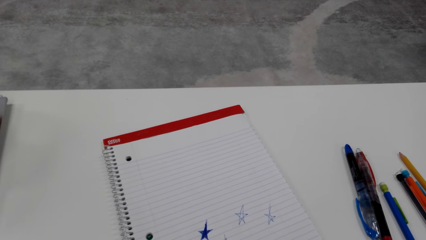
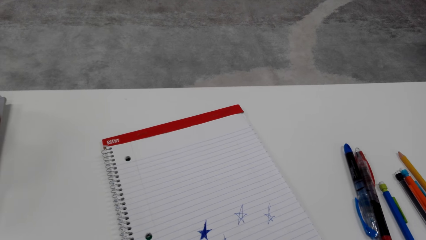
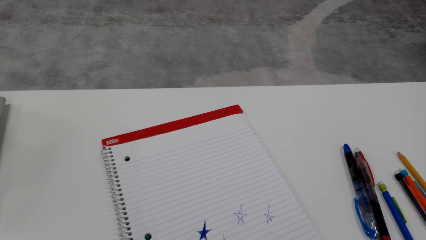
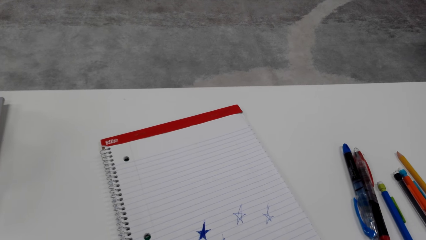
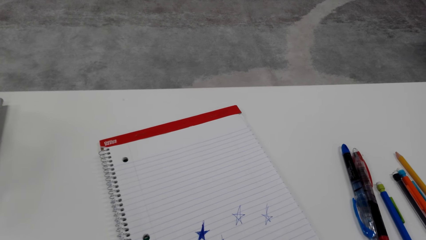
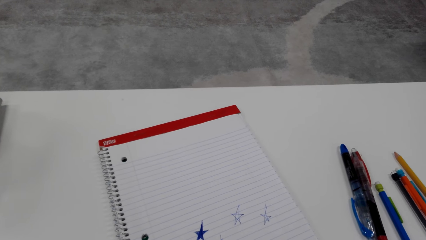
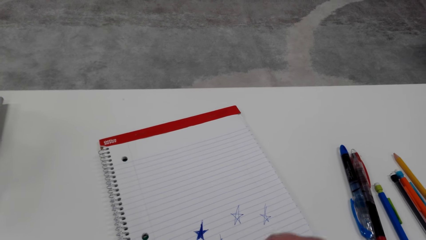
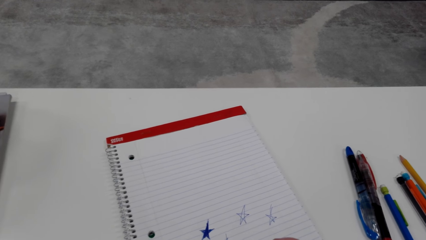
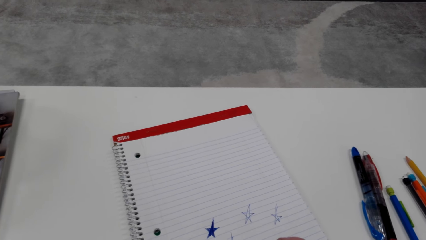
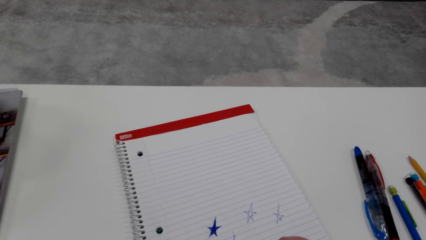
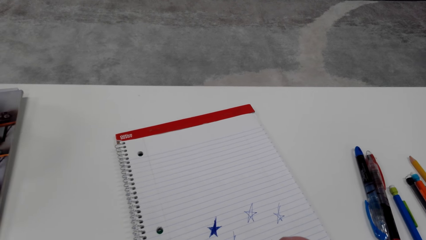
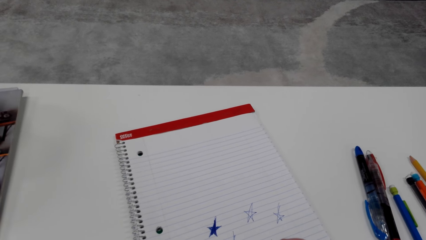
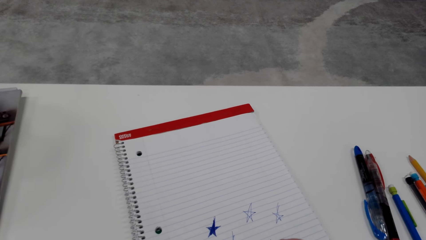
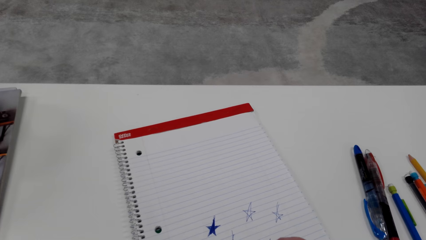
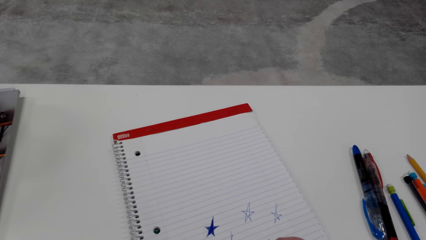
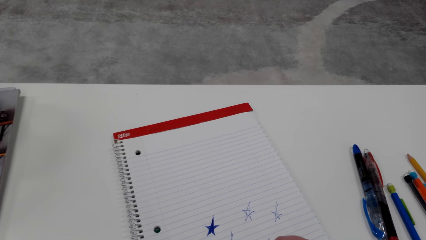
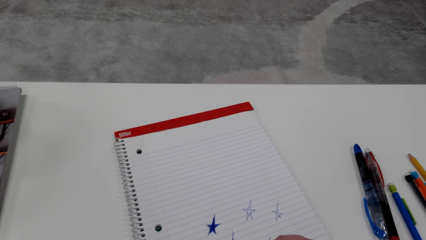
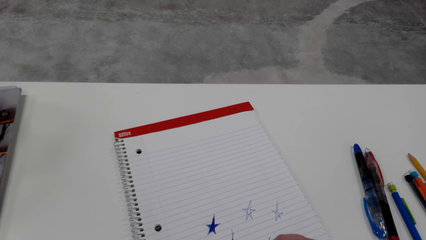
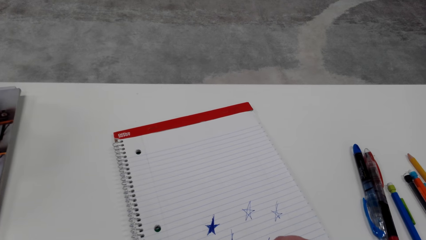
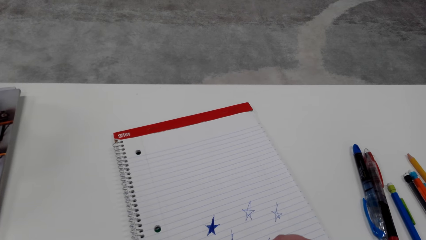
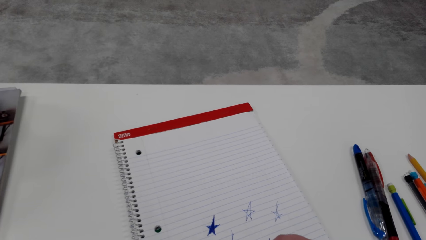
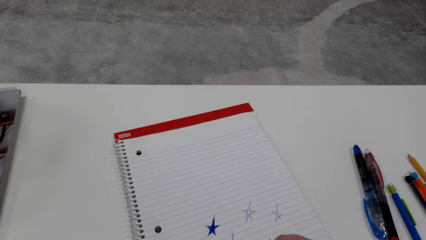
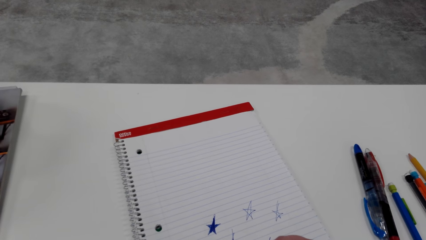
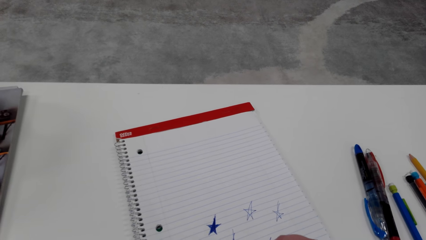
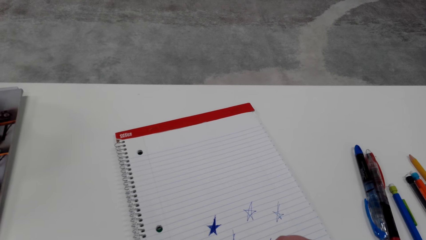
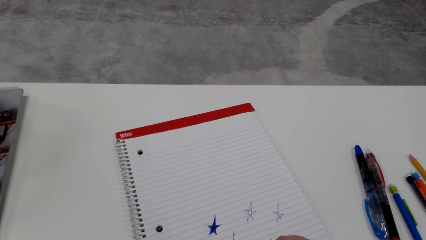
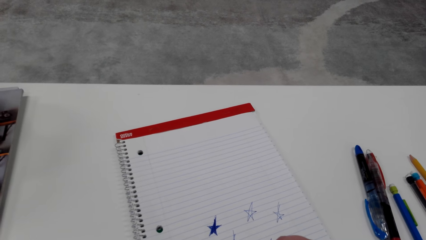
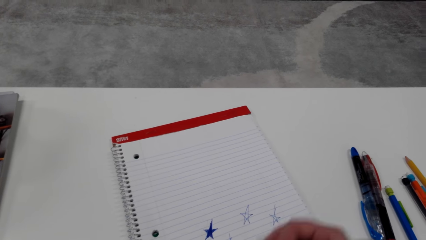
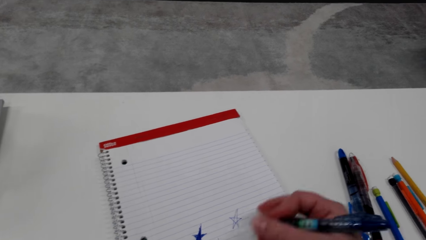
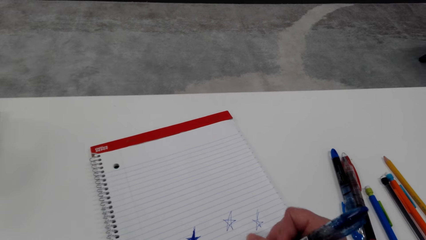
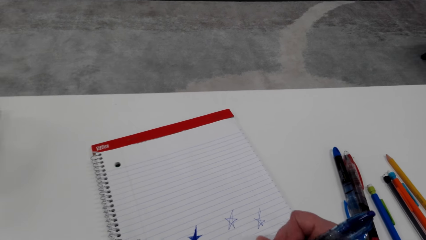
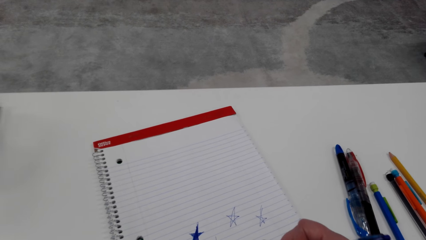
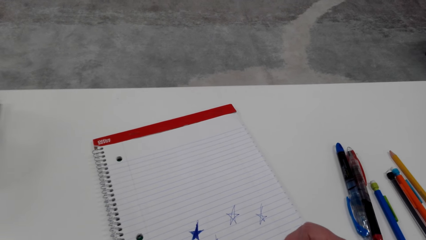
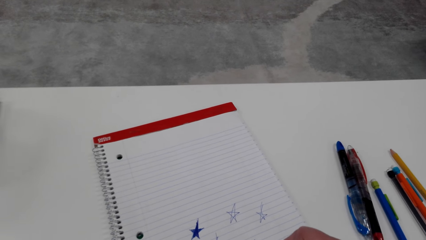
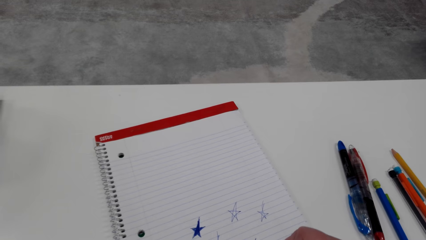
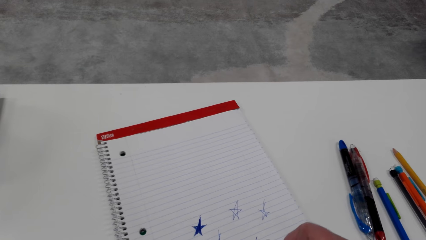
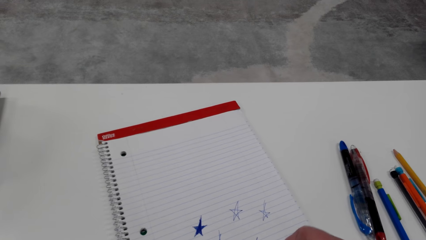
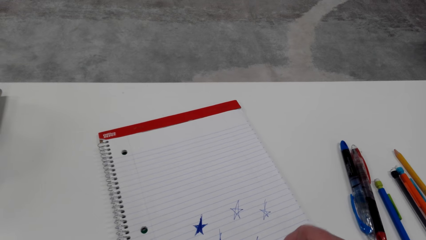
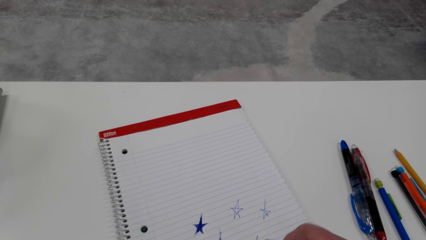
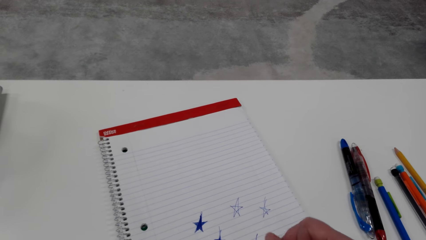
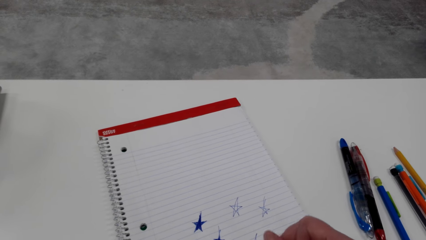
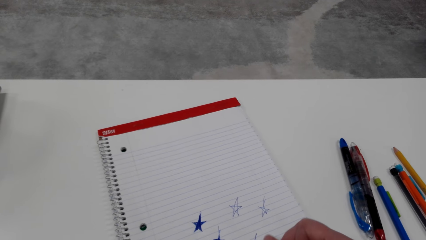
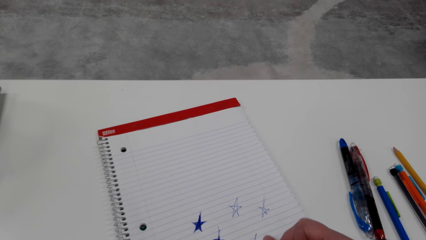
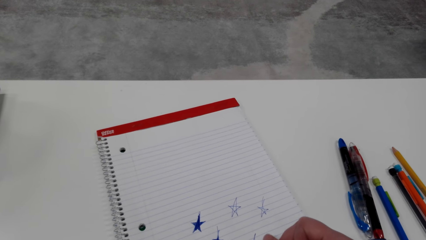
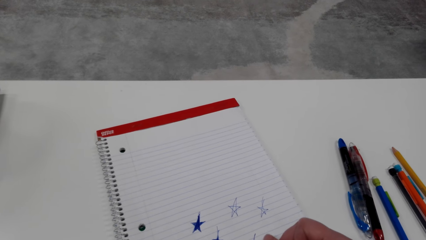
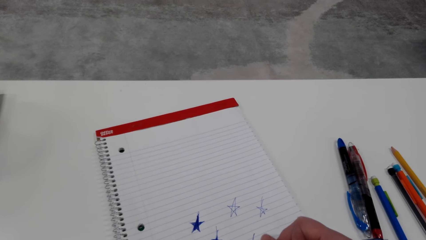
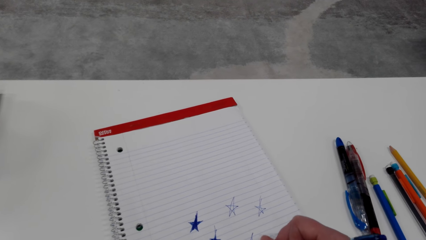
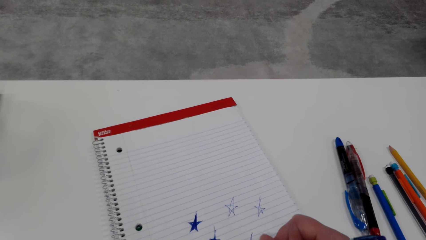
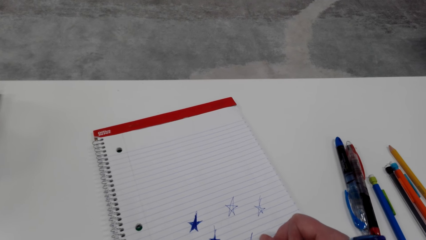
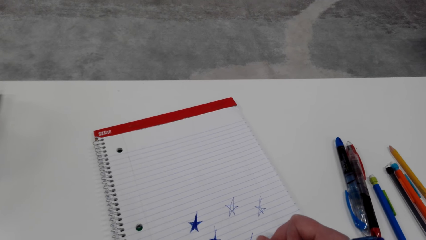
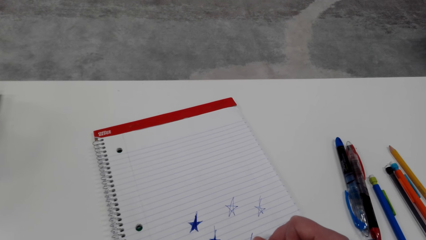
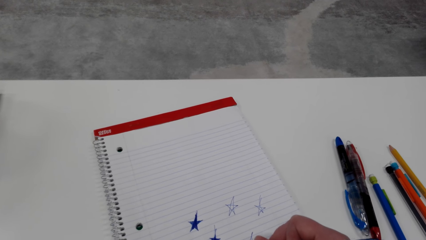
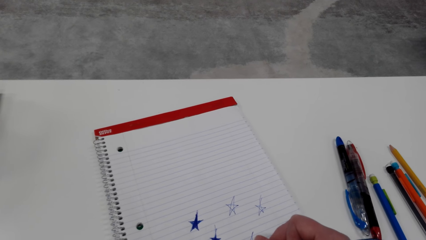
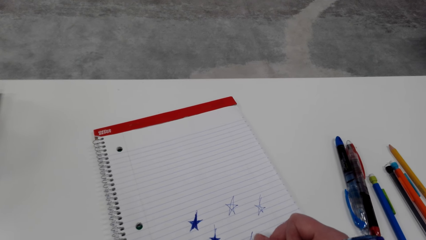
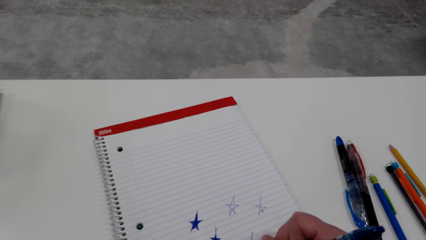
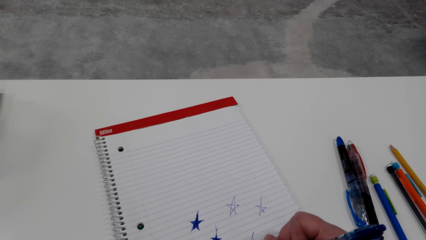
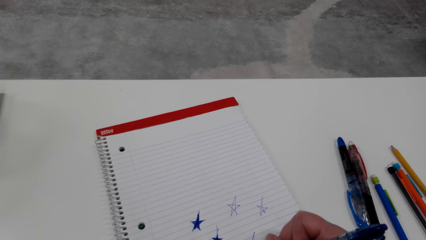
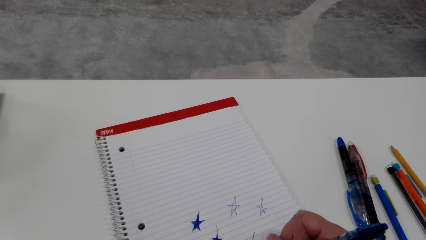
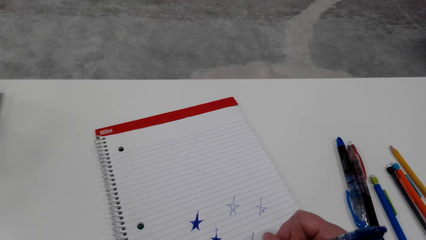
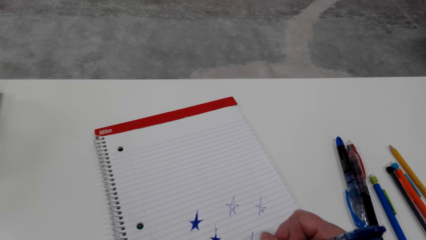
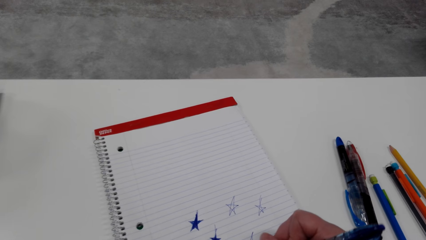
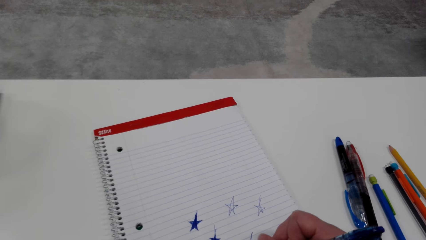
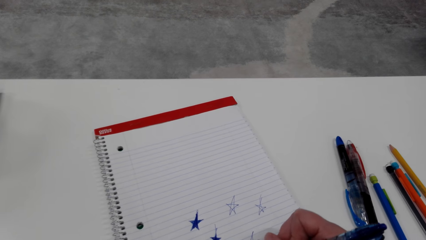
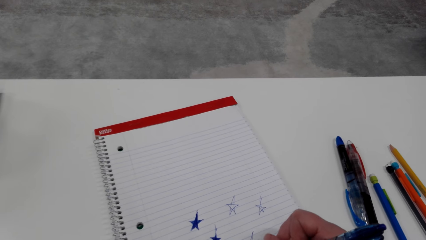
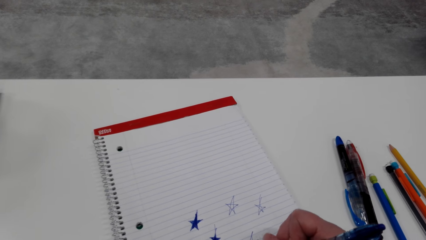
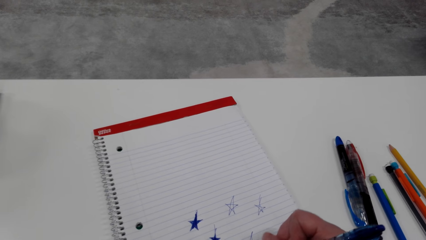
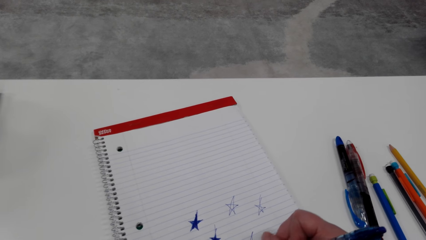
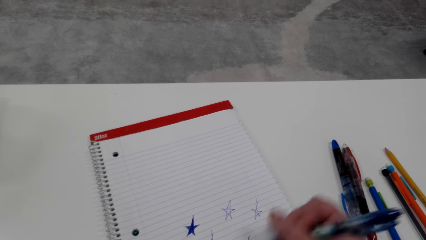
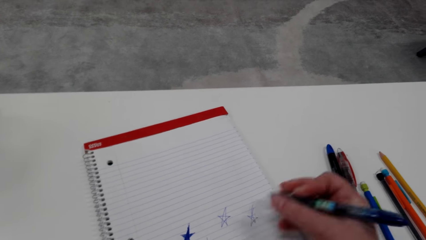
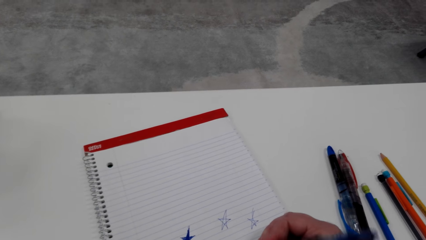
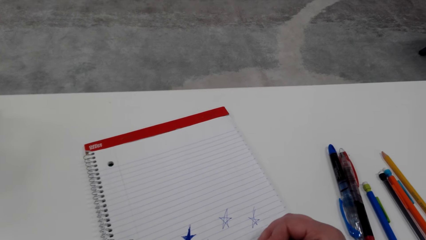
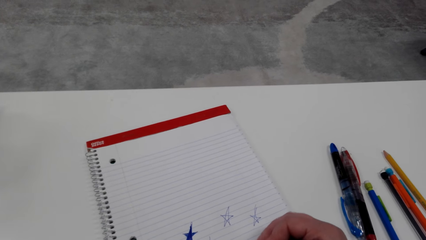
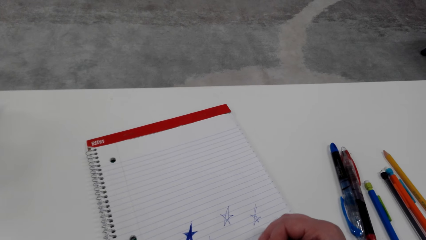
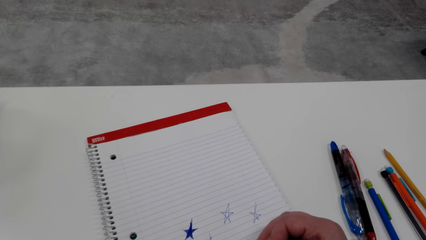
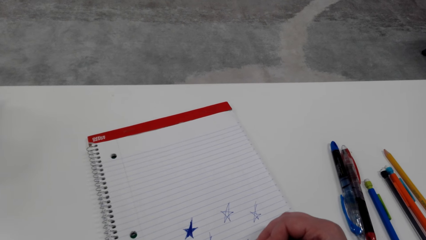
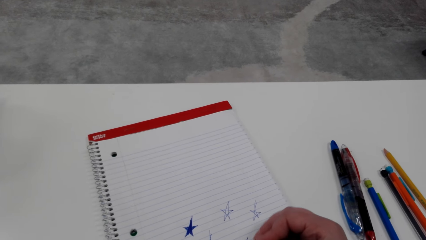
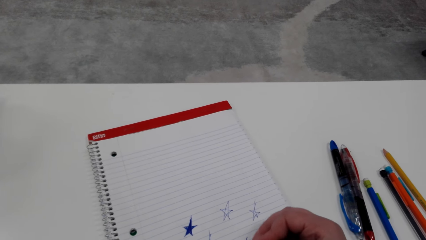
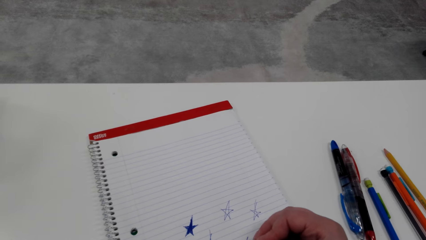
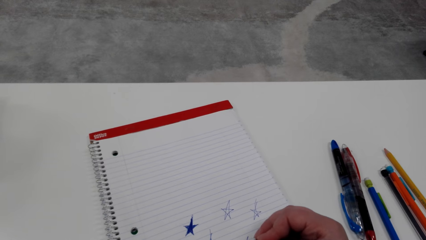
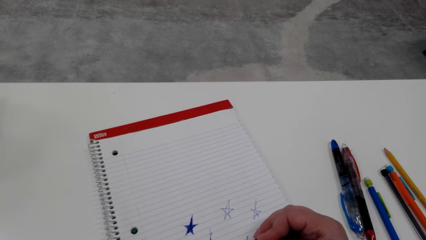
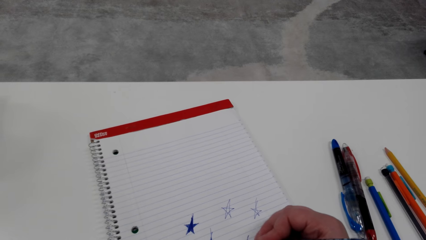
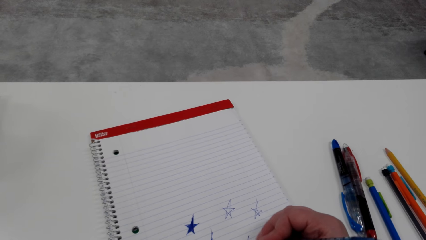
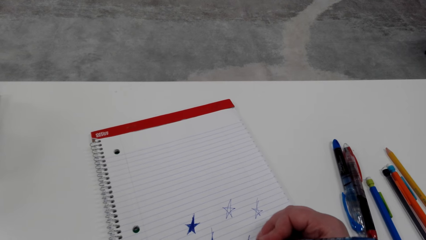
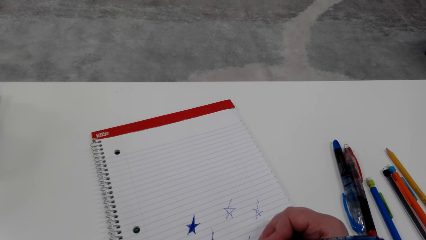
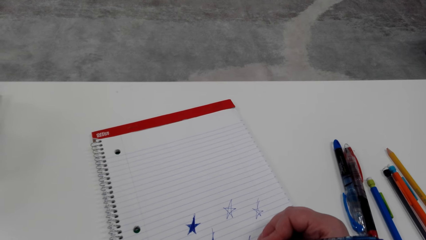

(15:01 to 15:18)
The camera wearer looks around a room. They draw on a book with a pen.
